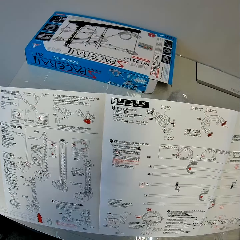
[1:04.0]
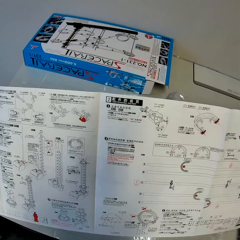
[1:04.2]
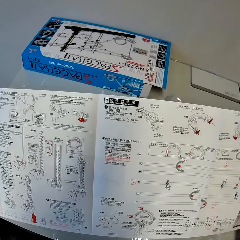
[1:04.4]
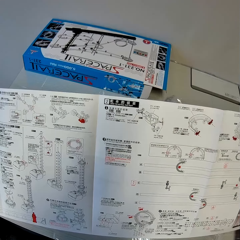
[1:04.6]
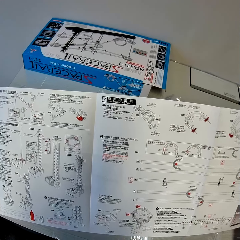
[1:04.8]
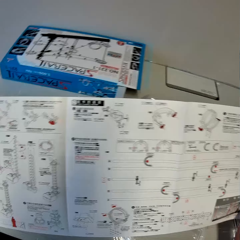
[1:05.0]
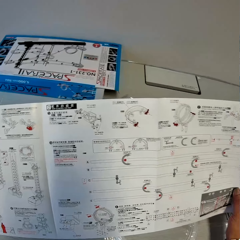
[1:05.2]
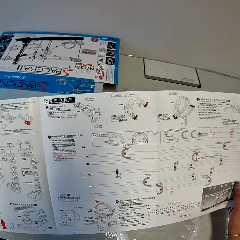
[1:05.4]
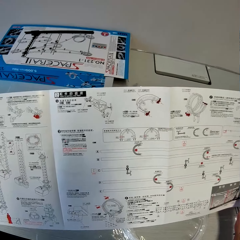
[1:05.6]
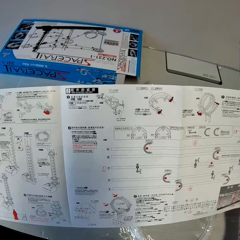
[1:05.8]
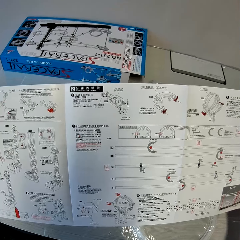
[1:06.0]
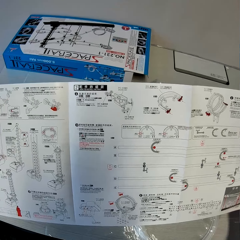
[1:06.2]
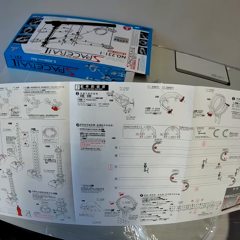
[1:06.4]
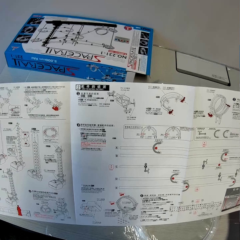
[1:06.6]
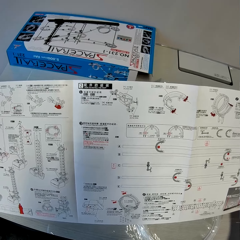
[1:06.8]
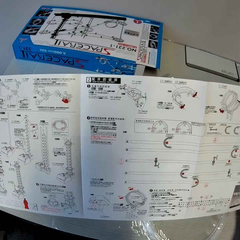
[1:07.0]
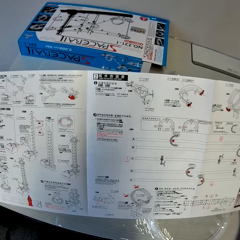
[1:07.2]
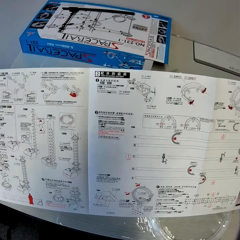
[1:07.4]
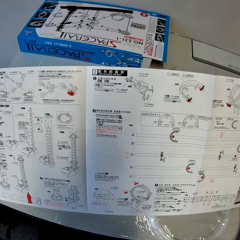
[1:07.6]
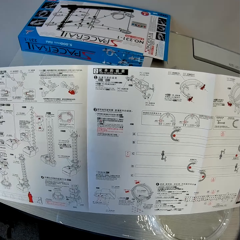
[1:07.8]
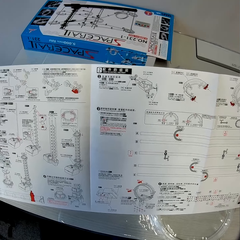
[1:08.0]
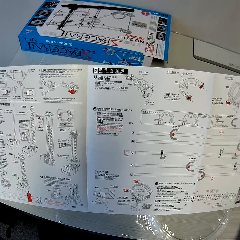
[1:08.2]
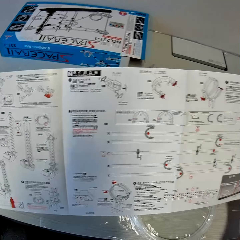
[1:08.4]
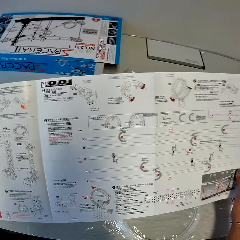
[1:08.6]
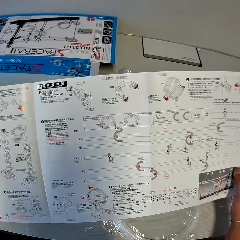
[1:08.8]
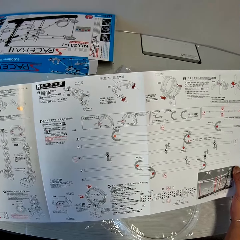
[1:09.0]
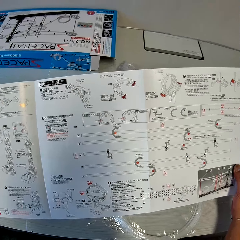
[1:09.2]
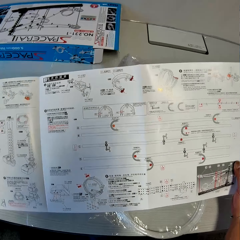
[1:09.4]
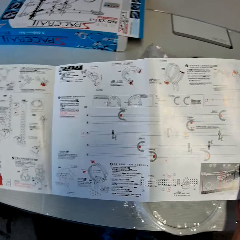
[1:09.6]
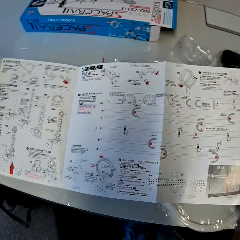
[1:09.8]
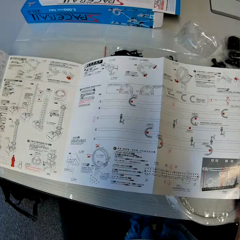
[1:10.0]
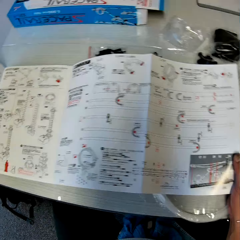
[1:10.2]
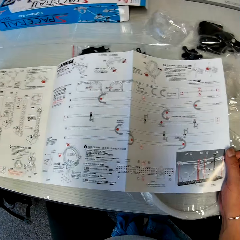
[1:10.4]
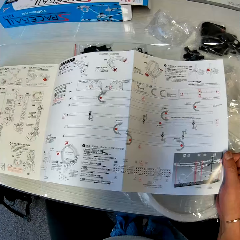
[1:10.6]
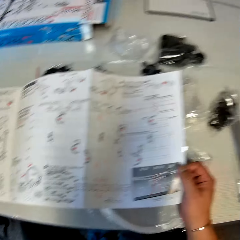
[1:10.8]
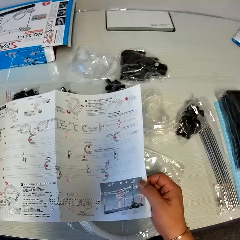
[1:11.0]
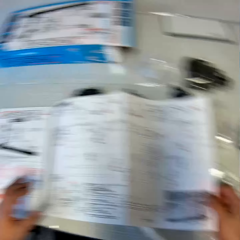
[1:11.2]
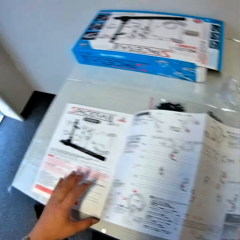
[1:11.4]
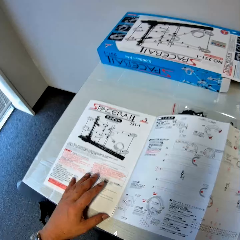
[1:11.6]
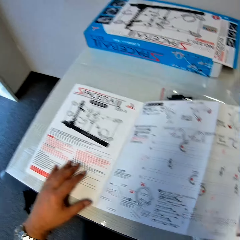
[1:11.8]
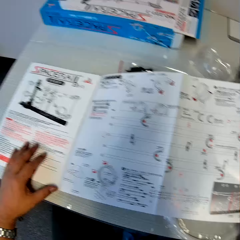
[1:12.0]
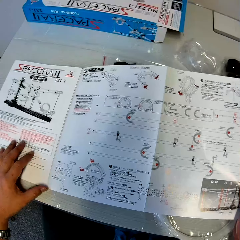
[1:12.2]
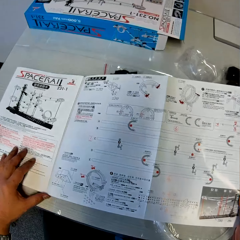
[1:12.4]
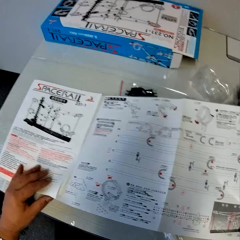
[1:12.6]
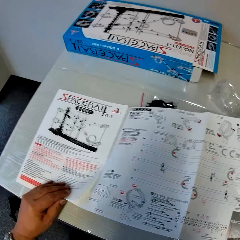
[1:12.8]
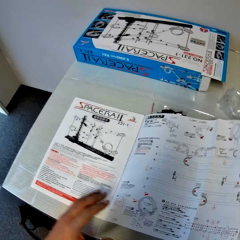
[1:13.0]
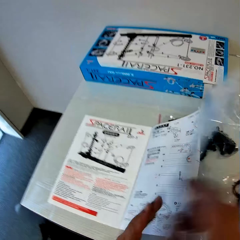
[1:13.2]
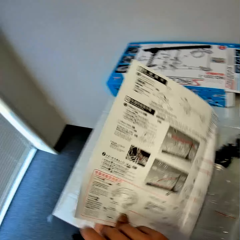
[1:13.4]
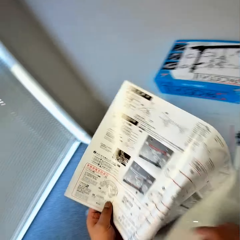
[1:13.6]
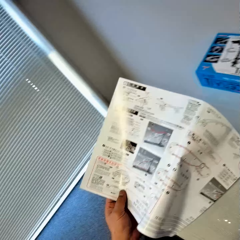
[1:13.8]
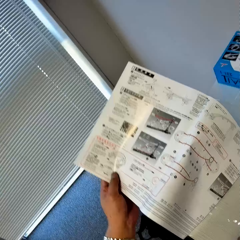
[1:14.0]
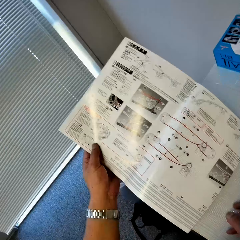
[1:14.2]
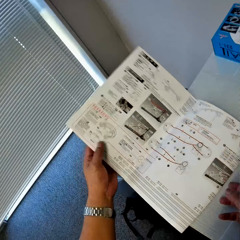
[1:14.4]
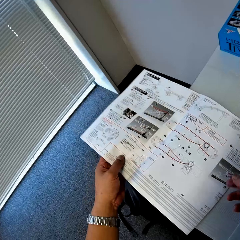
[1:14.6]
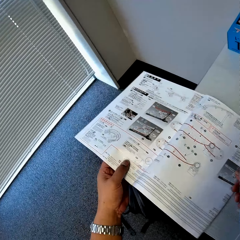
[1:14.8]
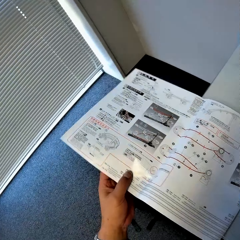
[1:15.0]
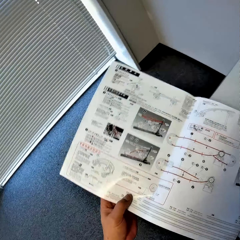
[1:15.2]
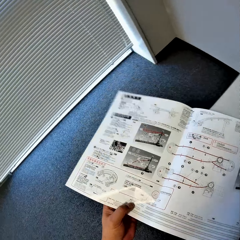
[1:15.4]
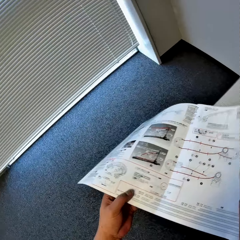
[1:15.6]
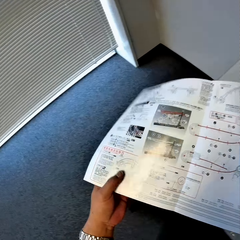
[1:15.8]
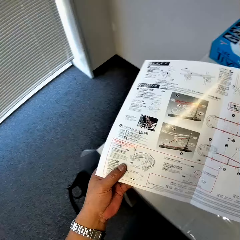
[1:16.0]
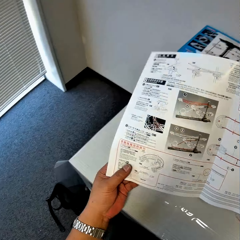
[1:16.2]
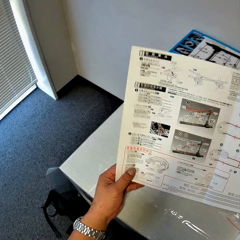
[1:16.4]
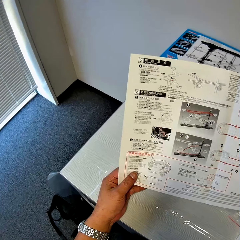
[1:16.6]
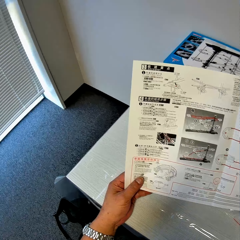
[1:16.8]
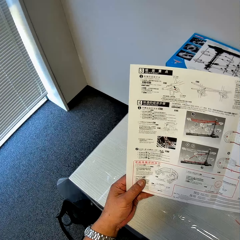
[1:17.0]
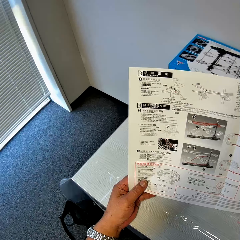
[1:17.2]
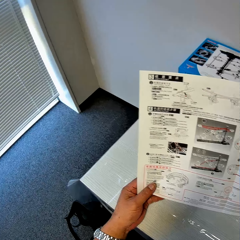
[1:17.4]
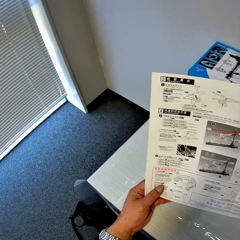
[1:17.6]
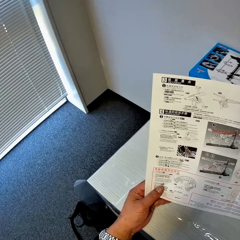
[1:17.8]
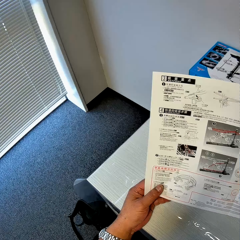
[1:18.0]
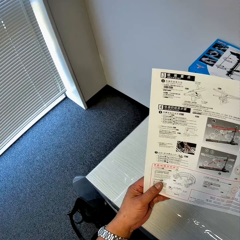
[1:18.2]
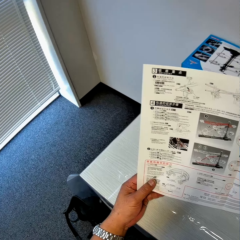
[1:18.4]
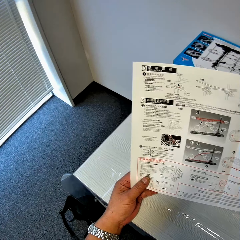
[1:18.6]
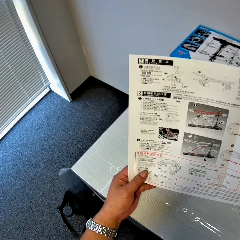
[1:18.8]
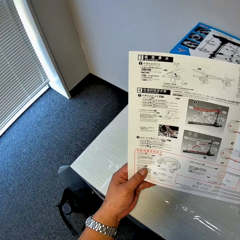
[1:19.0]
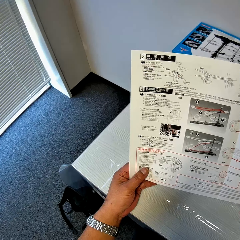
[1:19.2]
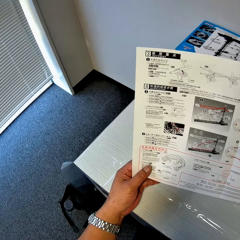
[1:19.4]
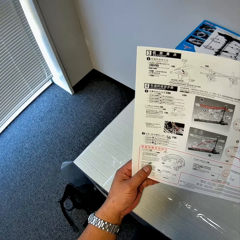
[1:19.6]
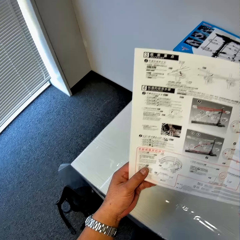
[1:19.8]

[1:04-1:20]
The camera wearer lowers the instruction manual to the table. They study the instruction manual. They turn over the instruction manual. They study the instruction manual.

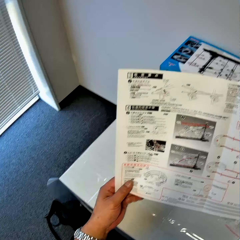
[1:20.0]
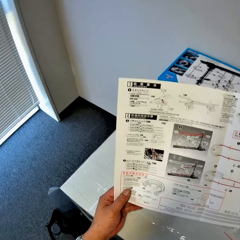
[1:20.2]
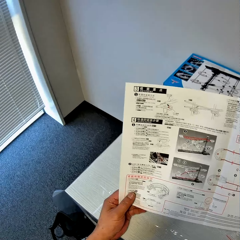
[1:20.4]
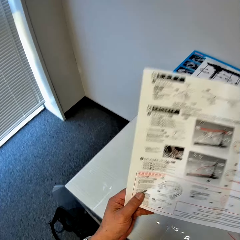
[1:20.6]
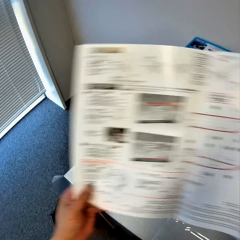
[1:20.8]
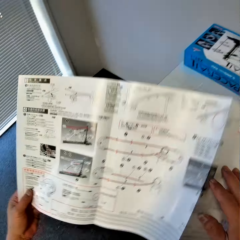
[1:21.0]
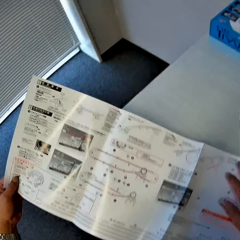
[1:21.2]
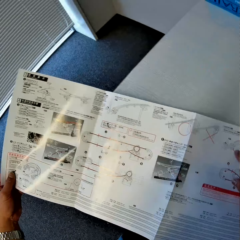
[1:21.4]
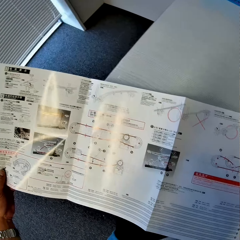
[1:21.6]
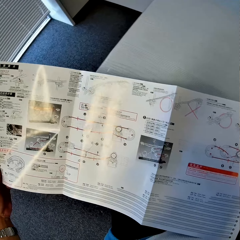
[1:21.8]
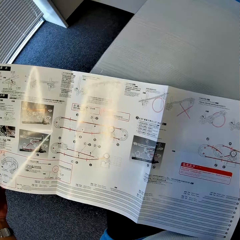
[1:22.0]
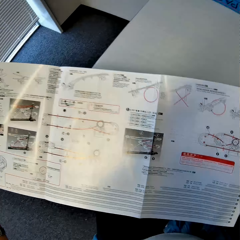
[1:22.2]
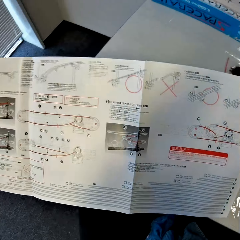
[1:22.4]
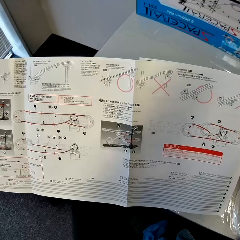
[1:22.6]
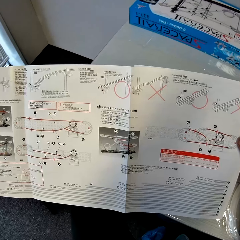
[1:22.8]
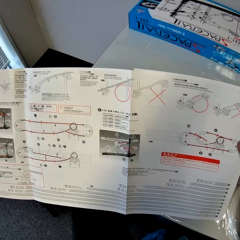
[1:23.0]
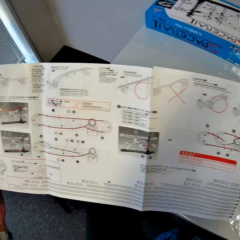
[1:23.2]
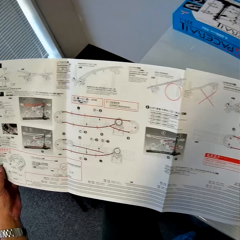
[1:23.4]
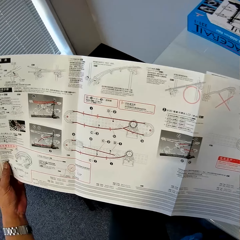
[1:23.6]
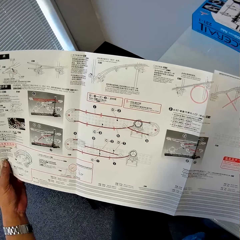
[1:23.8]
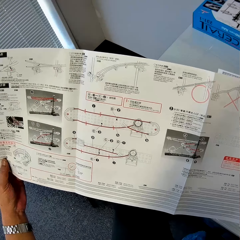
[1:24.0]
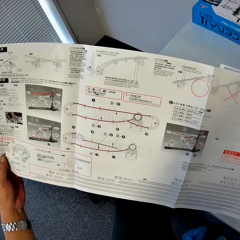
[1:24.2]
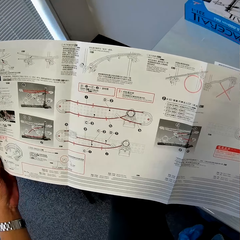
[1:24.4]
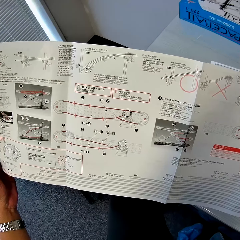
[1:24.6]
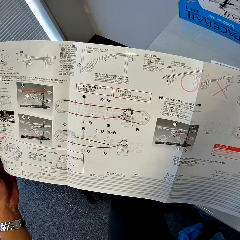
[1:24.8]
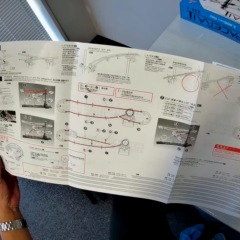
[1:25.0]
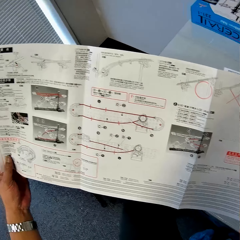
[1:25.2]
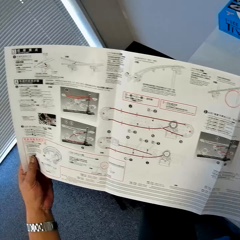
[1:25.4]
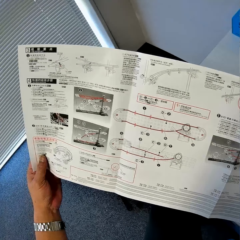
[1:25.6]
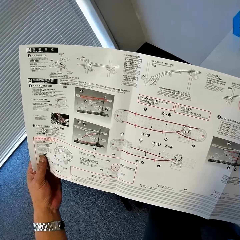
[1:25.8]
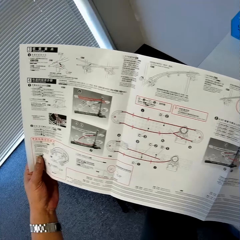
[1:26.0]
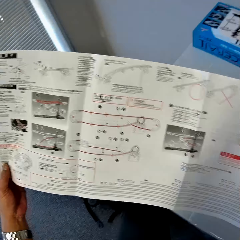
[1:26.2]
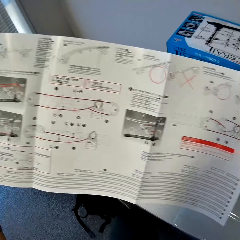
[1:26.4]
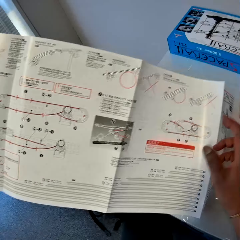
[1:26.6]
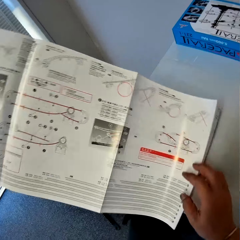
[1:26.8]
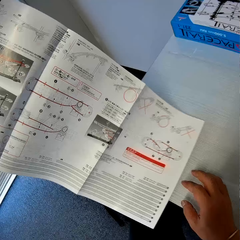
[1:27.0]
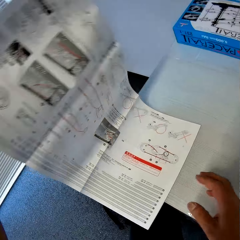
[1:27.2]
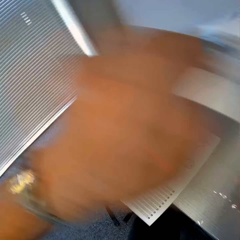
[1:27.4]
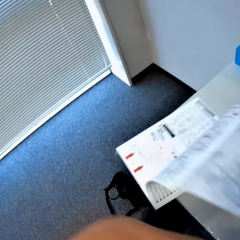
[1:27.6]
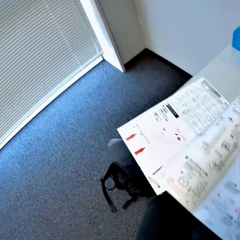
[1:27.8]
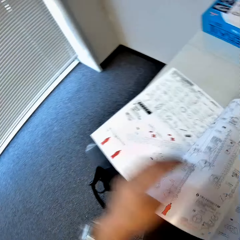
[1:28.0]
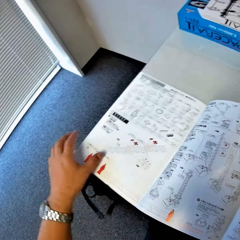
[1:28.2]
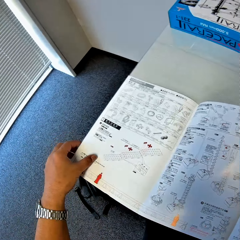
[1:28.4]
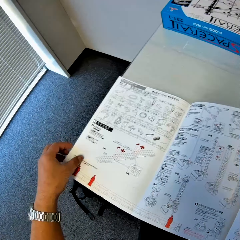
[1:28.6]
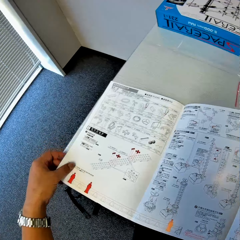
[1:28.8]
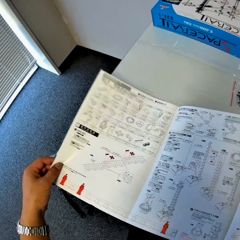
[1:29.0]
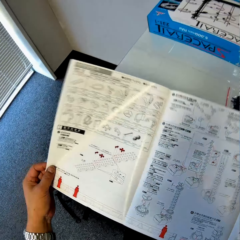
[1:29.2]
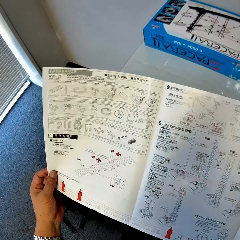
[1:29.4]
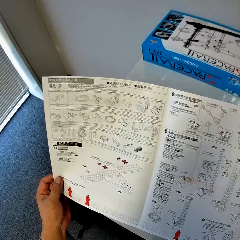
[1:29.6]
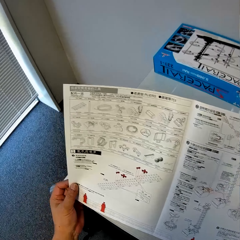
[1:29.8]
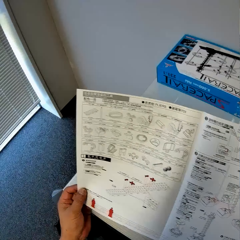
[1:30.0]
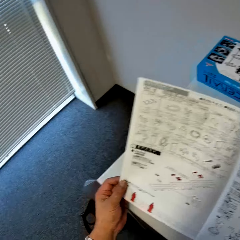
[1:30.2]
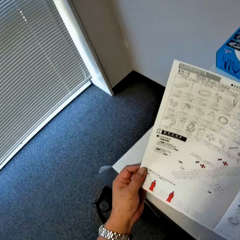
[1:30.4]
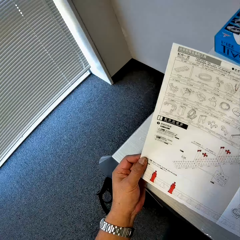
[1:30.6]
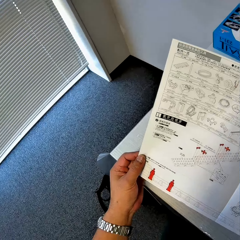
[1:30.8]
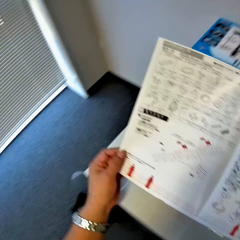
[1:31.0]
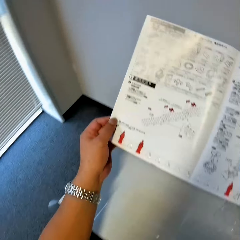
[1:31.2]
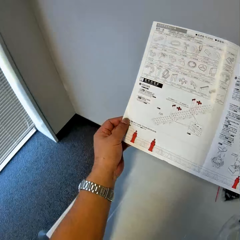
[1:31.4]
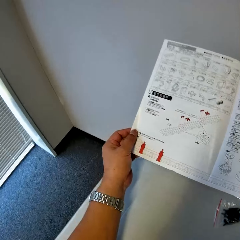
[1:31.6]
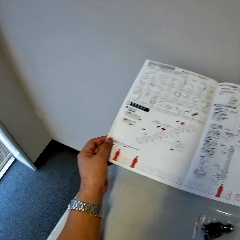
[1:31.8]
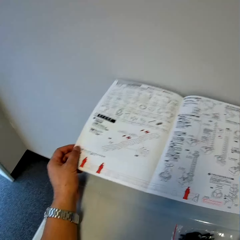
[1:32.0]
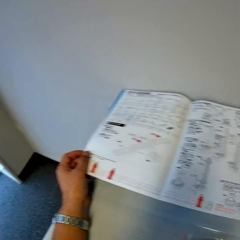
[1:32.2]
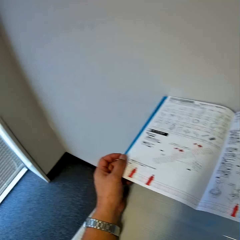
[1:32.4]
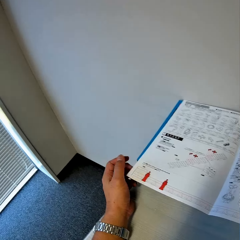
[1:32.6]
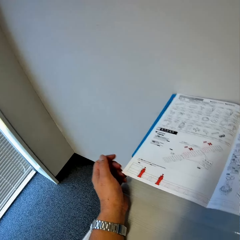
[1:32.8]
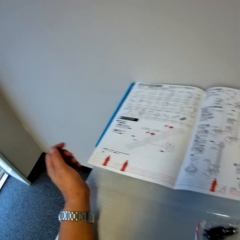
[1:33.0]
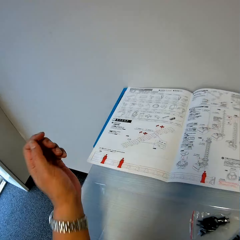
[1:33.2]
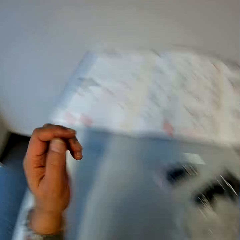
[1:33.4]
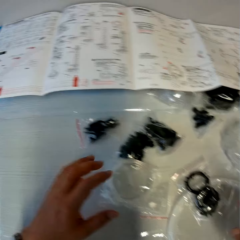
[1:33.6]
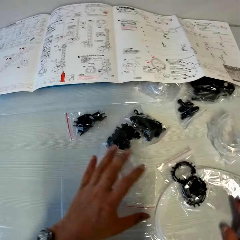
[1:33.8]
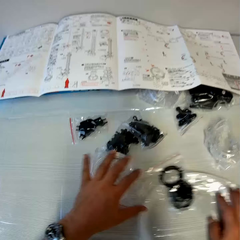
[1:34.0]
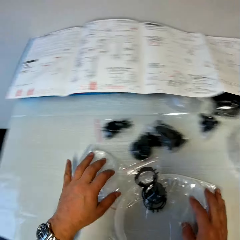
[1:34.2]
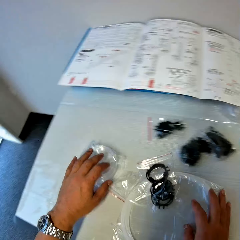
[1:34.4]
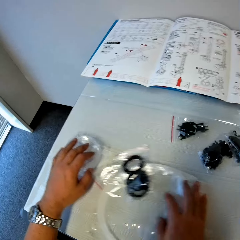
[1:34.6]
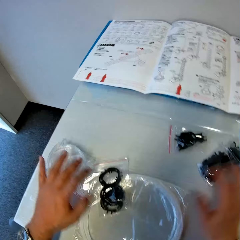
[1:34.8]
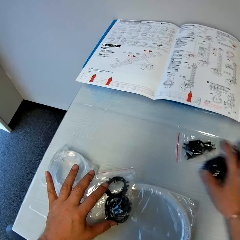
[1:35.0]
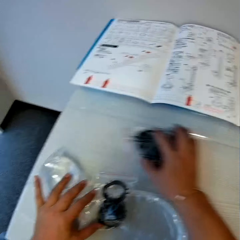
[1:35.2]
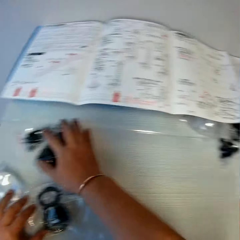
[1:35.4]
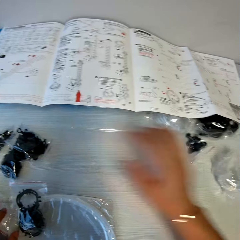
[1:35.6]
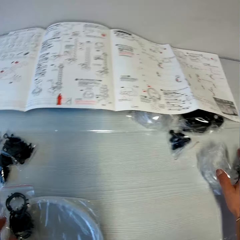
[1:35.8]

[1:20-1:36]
The camera wearer lowers the instruction manual to the table. They study the instruction manual. They turn over the instruction manual. They study the instruction manual. They drop the instruction manual on the space rail box. They pick up the space rail parts. They arrange several packs of space rail on the table.
